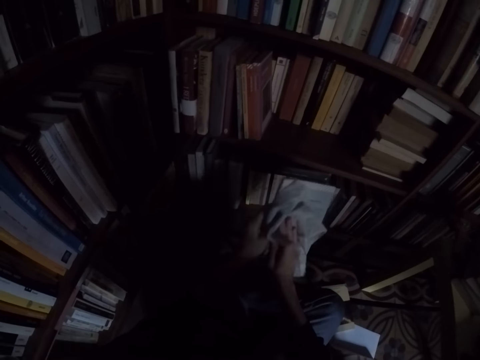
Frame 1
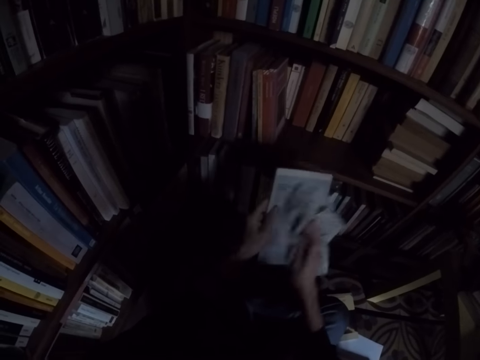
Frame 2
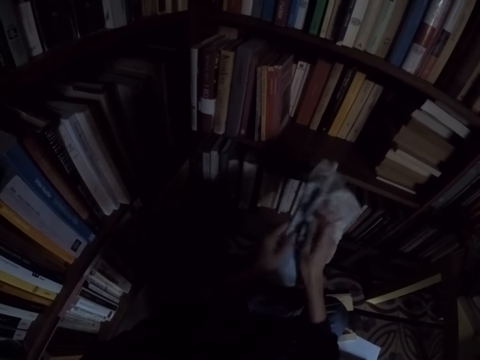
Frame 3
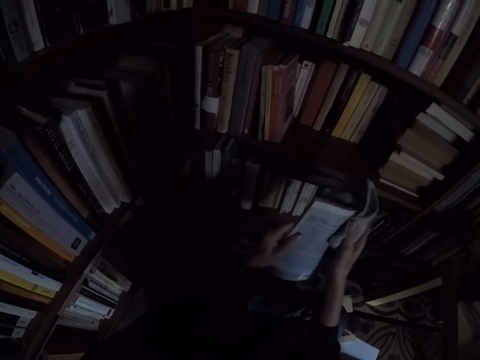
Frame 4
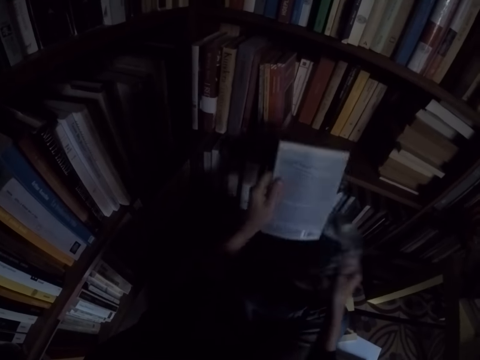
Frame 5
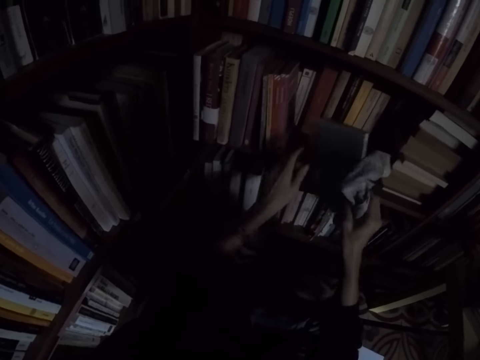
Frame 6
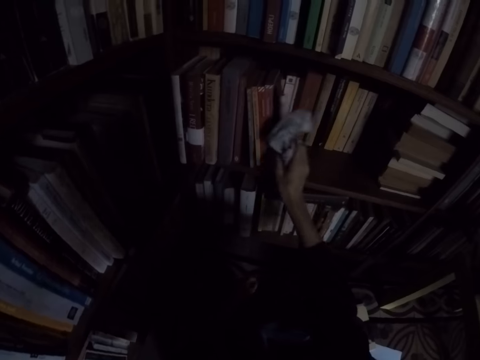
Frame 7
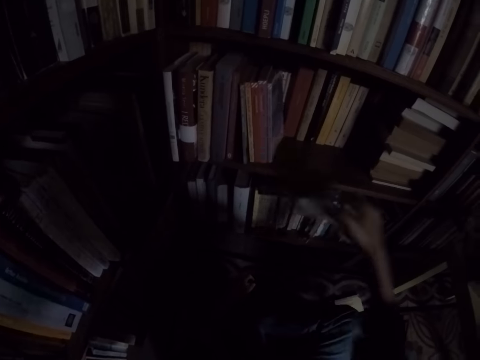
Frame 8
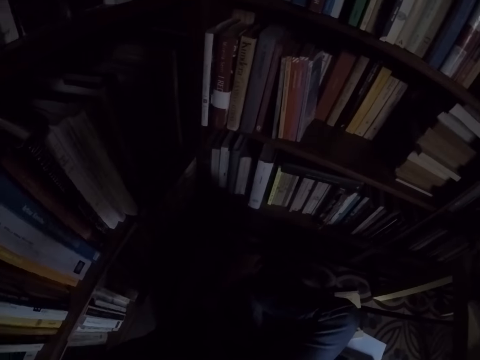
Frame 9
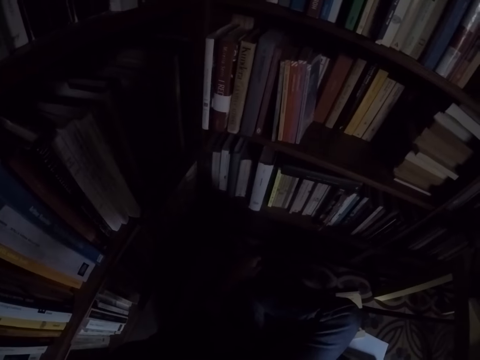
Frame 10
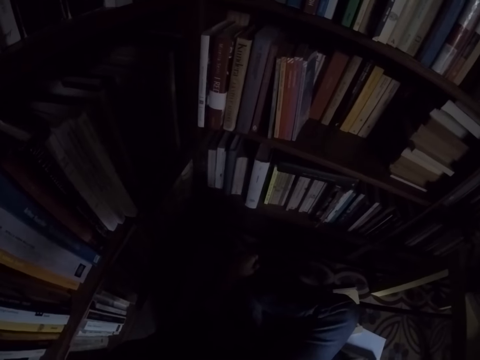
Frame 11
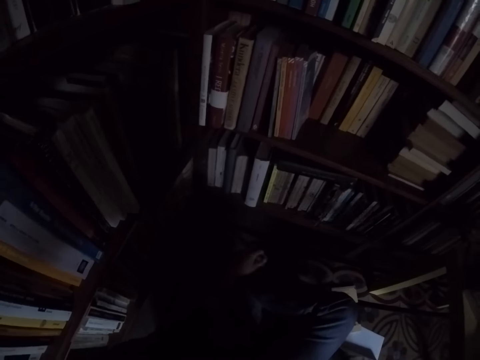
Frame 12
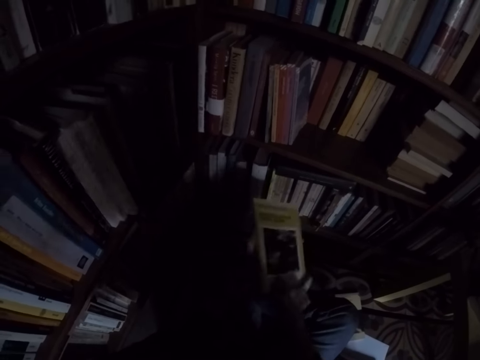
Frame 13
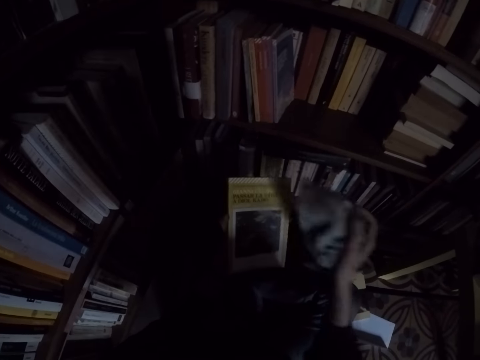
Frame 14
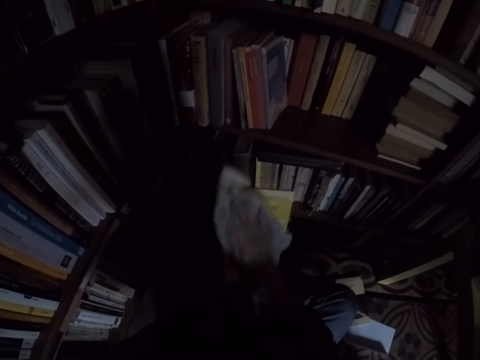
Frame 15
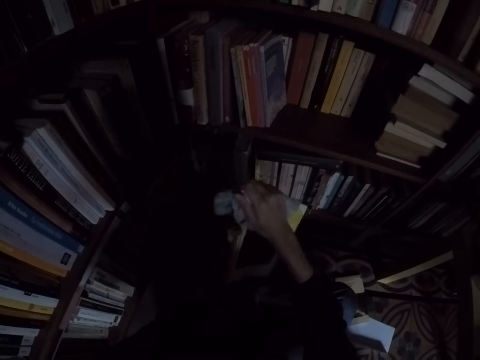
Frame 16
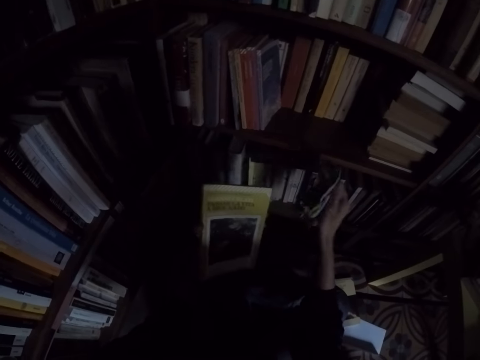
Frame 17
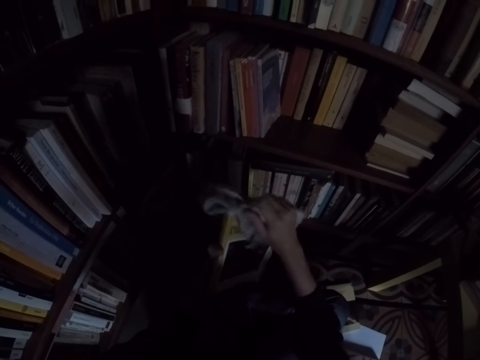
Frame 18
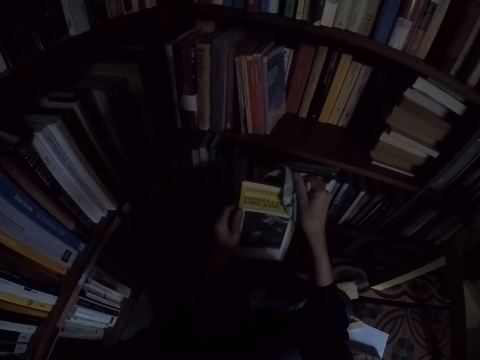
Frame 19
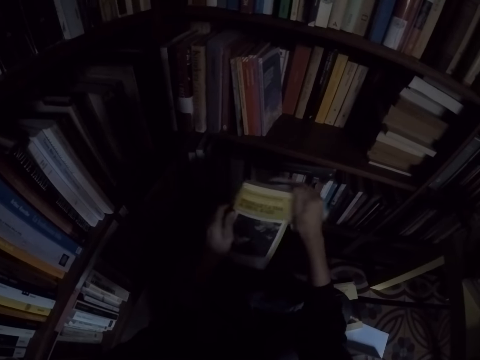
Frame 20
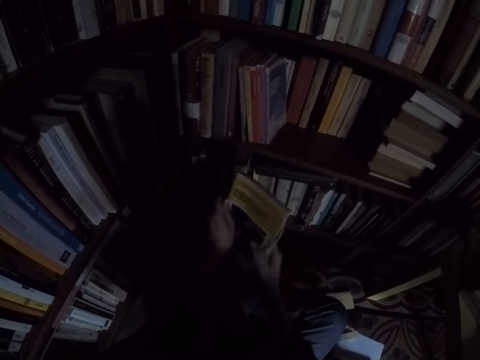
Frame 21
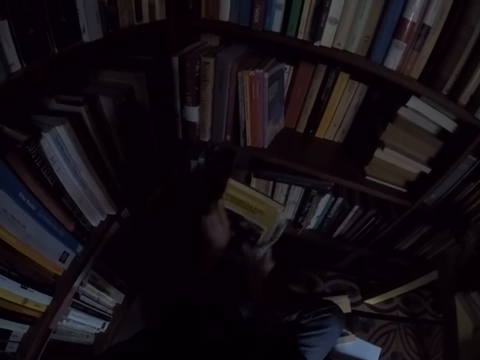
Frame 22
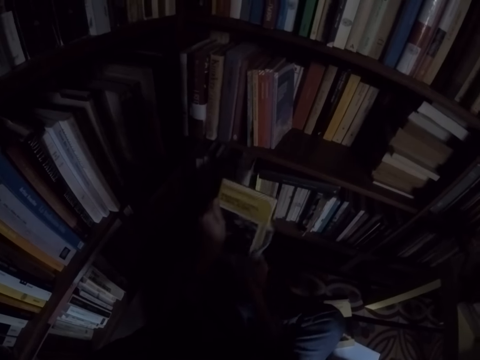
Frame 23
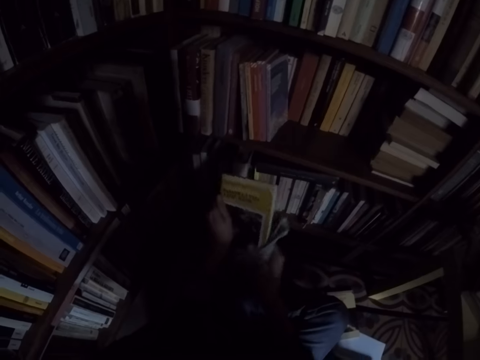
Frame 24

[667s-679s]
The camera wearer places the book on the shelf with his right hand. He picks the book from the table. He moves the book to his left hand. He cleans the book with the rag in his right hand.

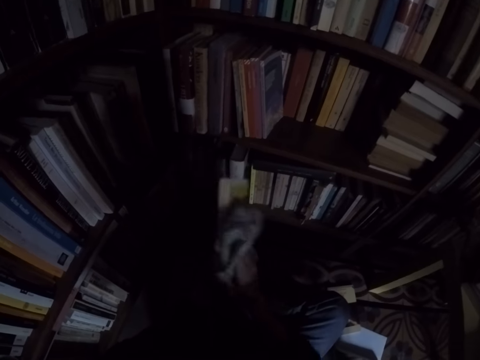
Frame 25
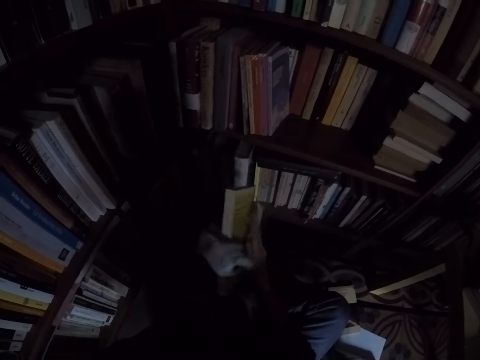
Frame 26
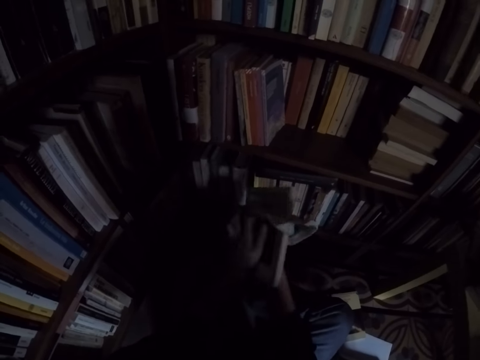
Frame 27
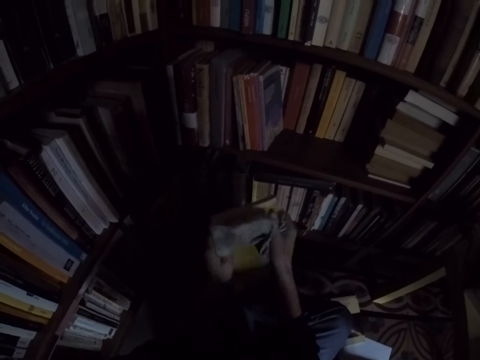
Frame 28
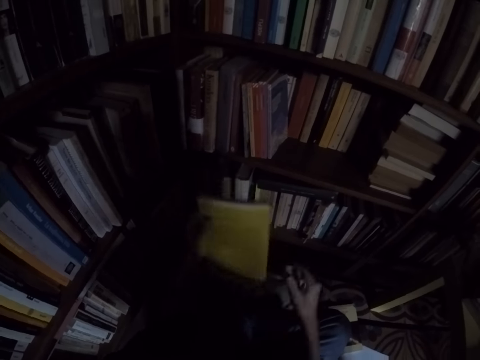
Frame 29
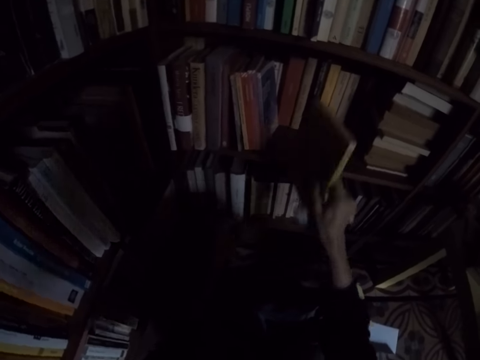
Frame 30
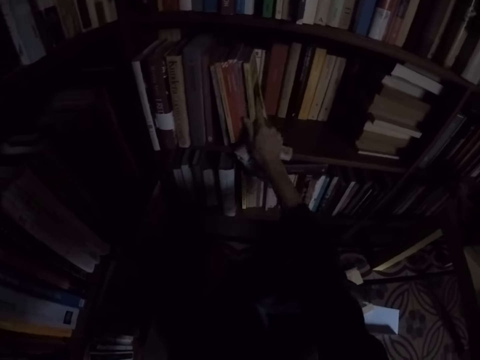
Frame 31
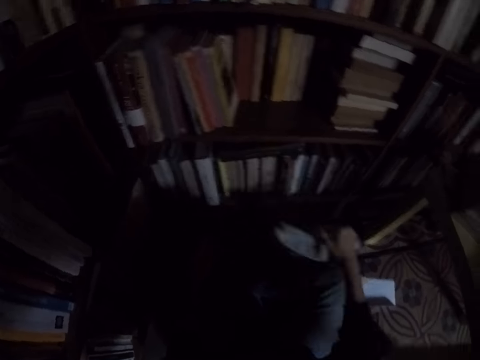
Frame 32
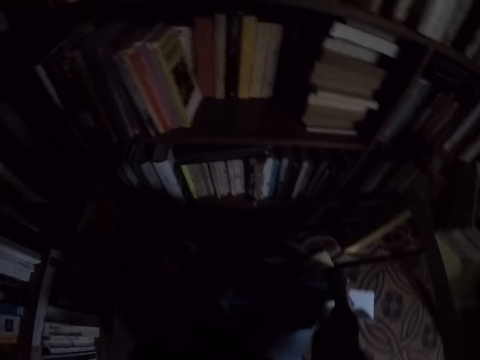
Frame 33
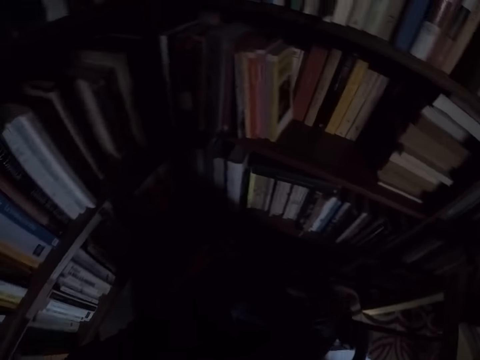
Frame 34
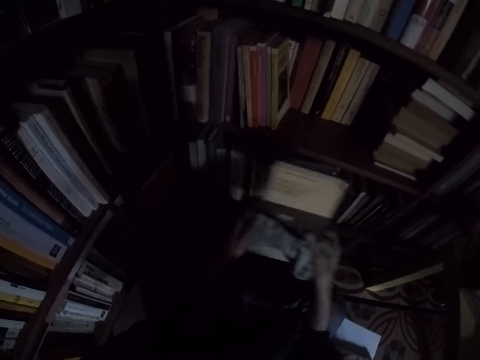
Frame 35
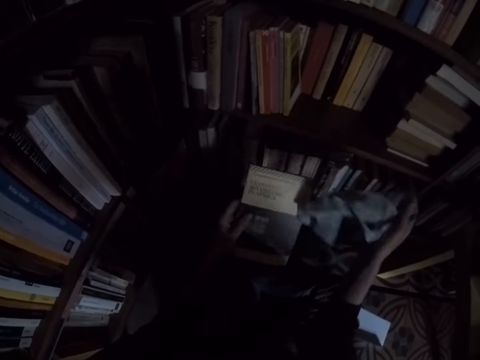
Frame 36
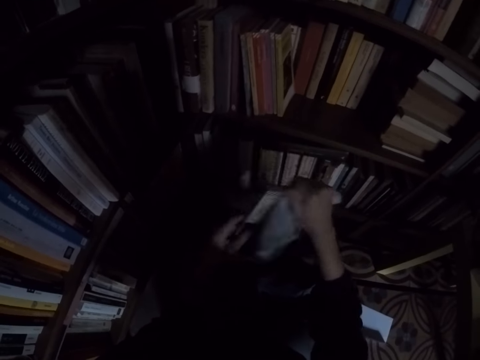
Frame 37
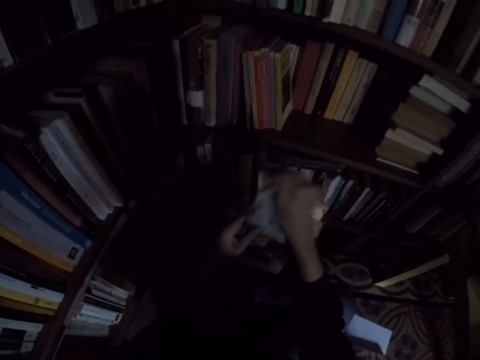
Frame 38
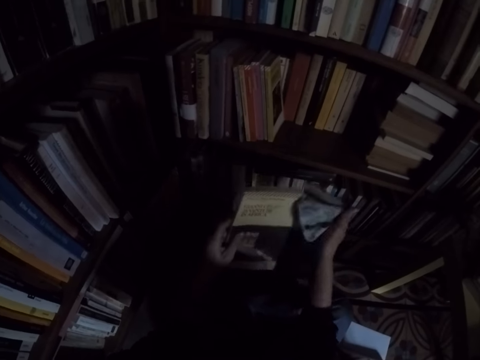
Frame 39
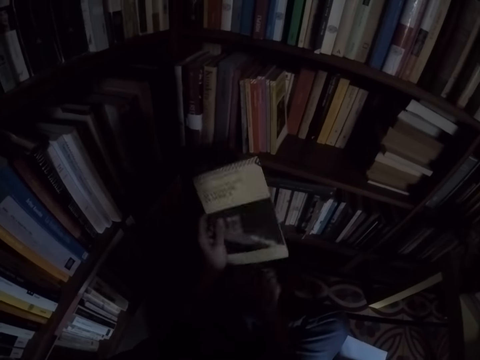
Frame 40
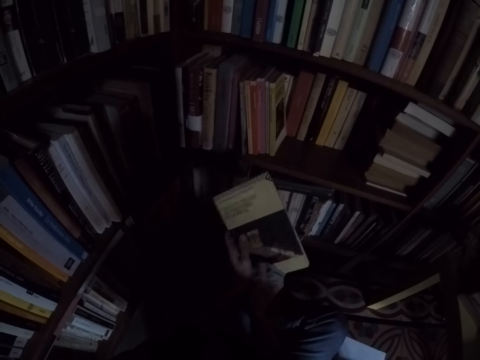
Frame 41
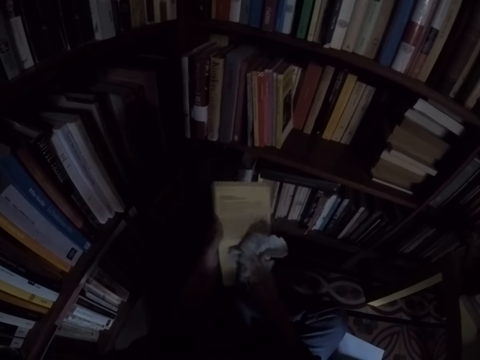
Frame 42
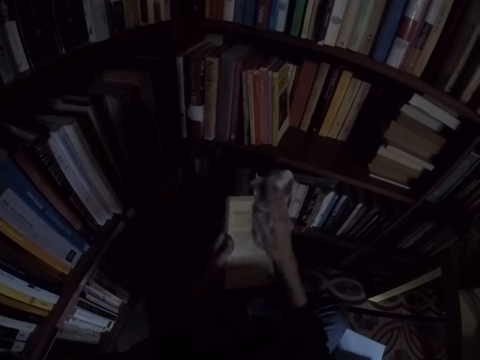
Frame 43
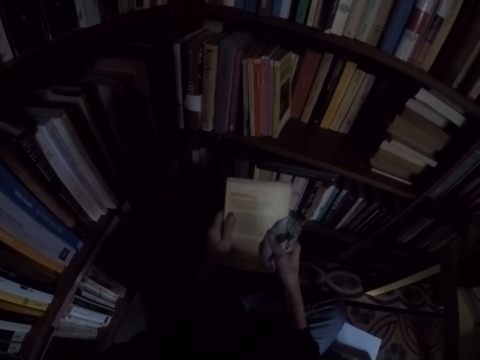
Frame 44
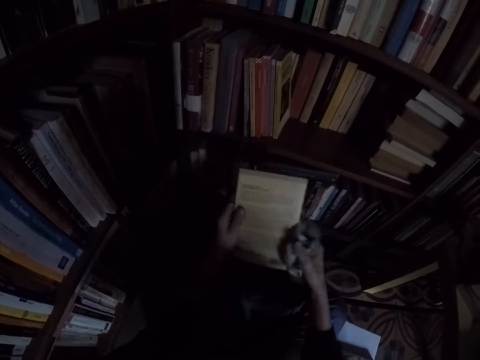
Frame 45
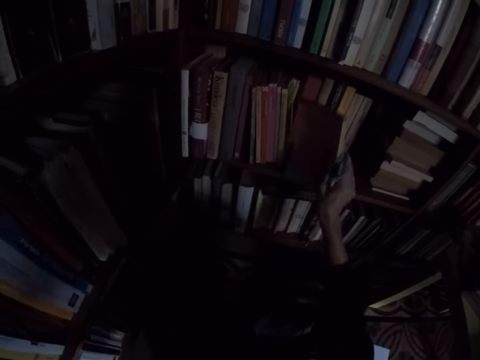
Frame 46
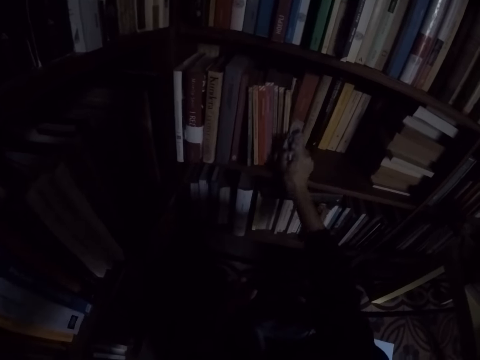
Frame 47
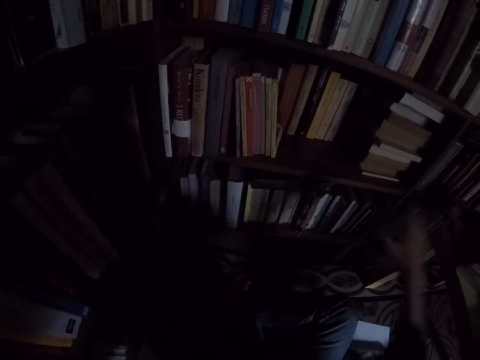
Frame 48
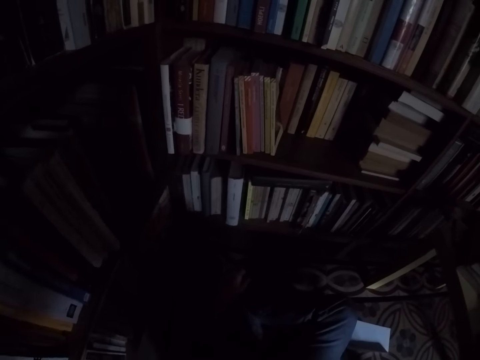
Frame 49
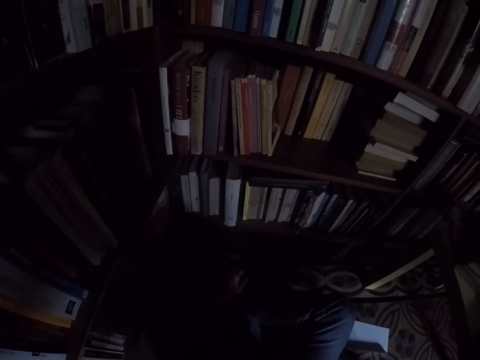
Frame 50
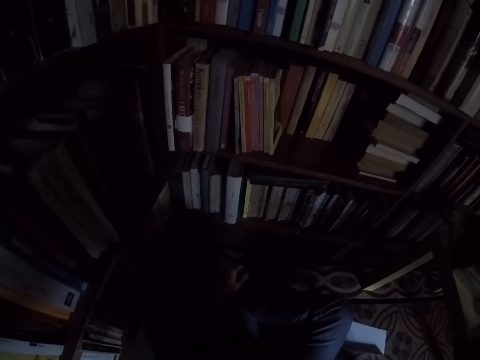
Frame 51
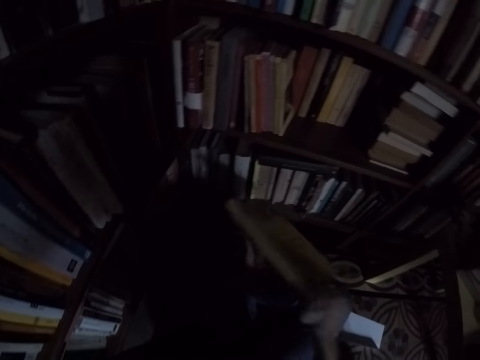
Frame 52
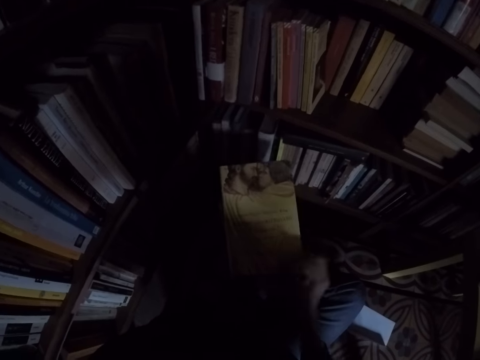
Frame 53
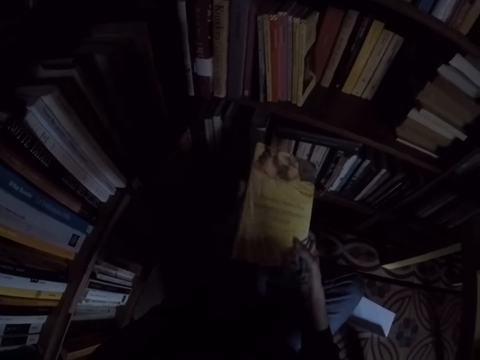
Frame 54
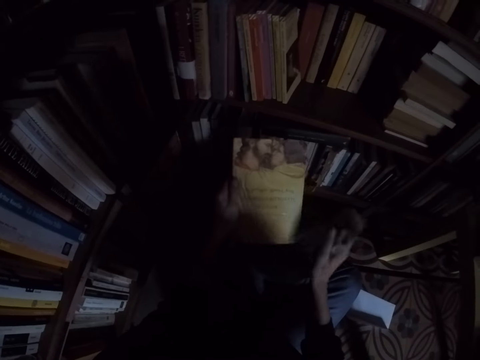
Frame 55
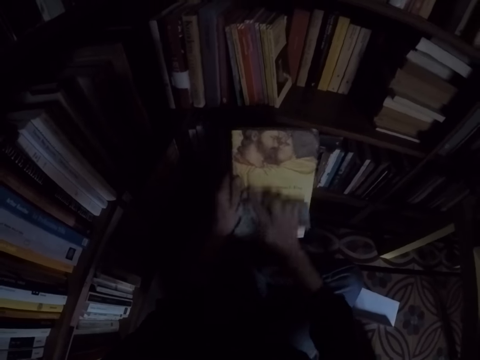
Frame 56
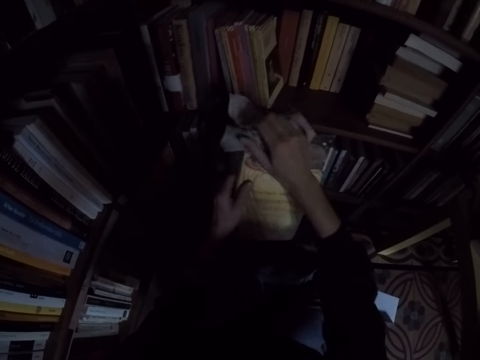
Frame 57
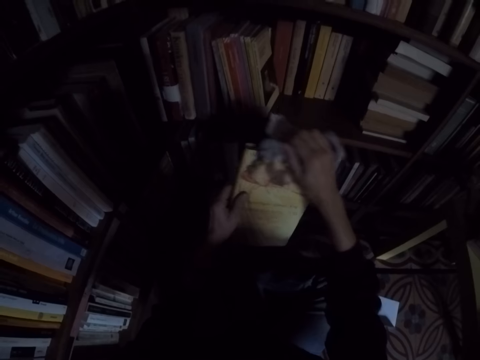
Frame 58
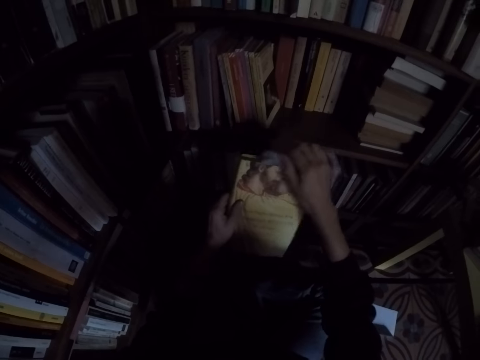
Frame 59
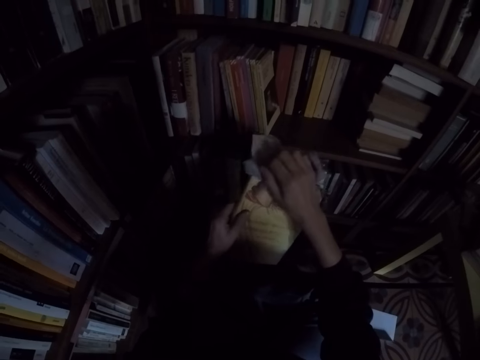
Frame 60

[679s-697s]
The camera wearer places the book on the shelf with his right hand. He picks a book from the floor with his right hand. He moves the book to his left hand. He cleans the book with the rag in his right hand. He places the book on the shelf with his right hand. He picks the book from the table. He moves the book to his left hand. He cleans the book with the rag in his right hand.
